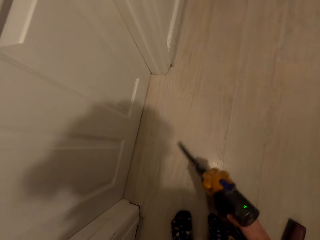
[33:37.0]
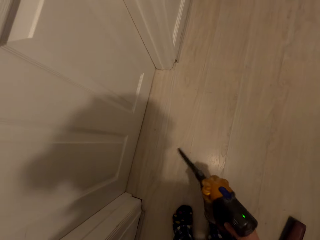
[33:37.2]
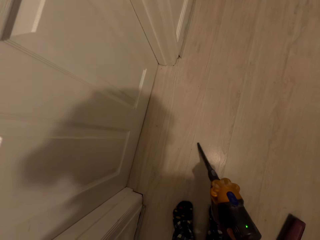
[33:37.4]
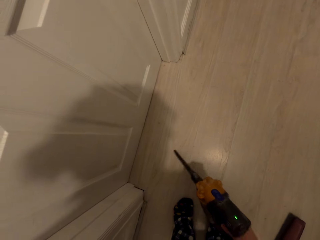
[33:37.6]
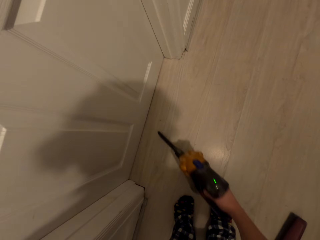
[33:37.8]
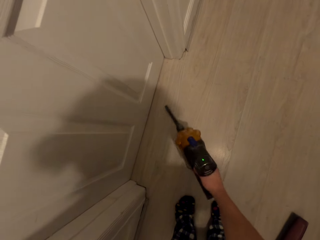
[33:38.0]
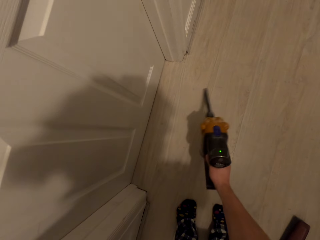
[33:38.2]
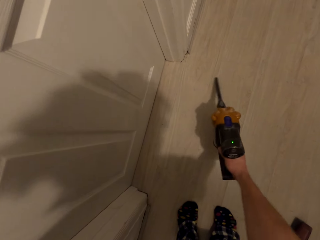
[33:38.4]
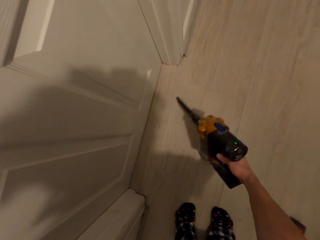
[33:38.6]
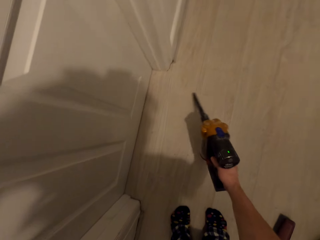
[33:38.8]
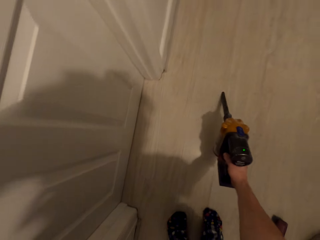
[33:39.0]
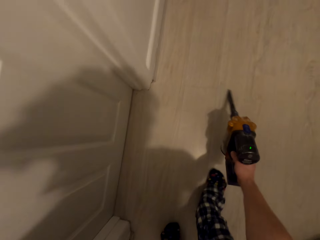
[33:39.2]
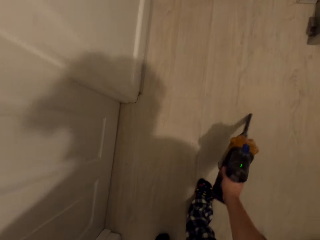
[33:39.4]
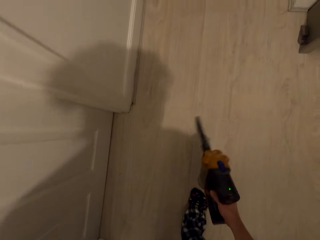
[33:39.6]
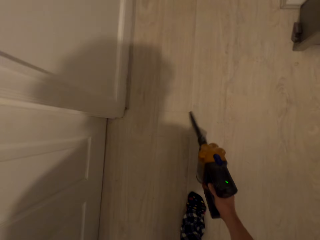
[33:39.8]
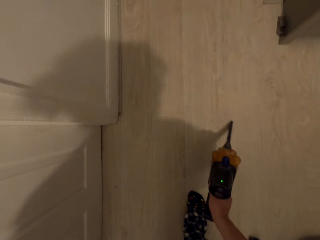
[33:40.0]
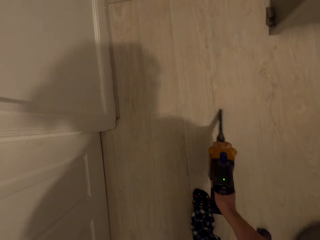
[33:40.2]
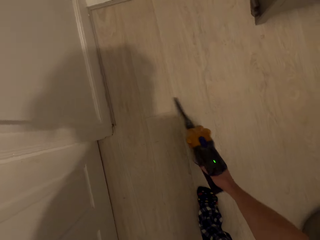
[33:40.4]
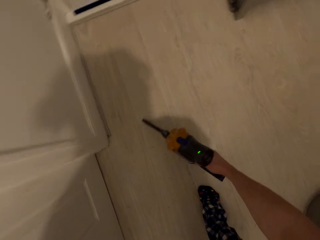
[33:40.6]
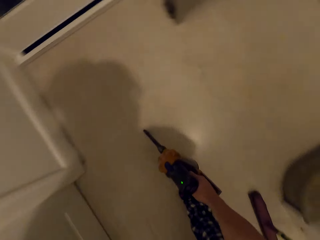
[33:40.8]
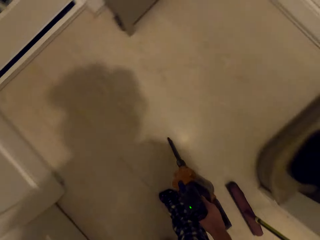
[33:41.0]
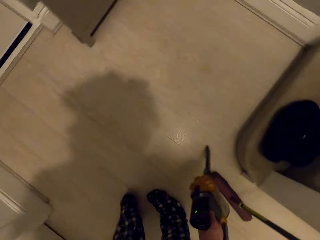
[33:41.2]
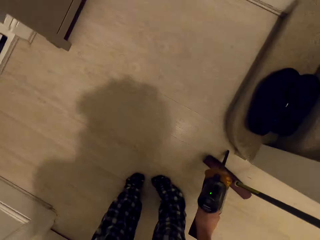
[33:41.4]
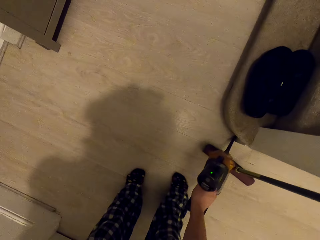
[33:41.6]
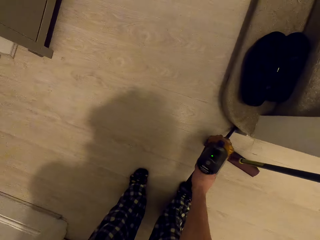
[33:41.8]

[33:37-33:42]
The camera wearer picks dirt on the floor with the vacuum cleaner.

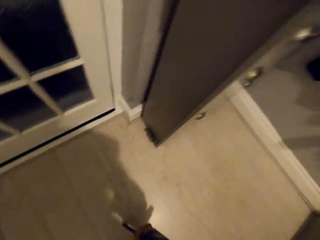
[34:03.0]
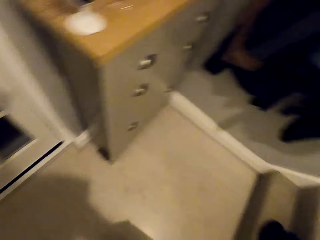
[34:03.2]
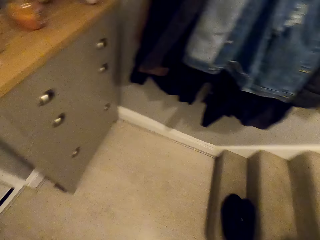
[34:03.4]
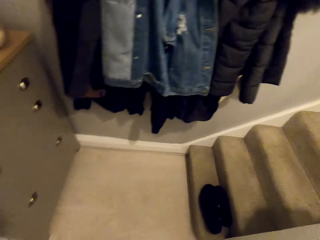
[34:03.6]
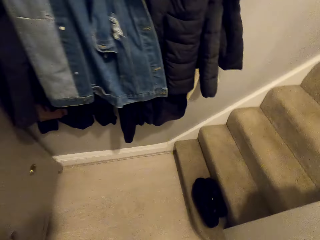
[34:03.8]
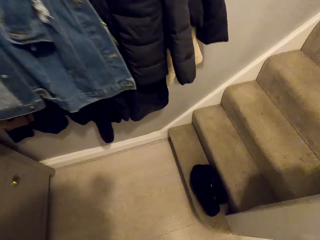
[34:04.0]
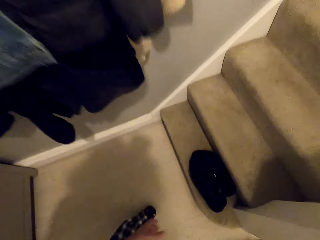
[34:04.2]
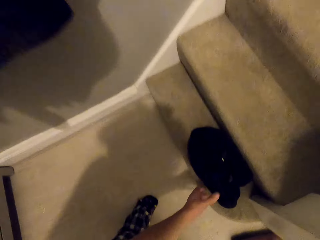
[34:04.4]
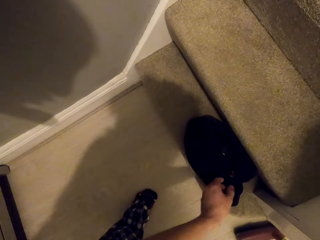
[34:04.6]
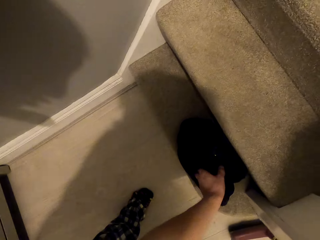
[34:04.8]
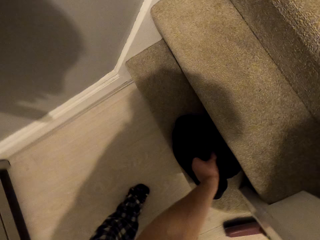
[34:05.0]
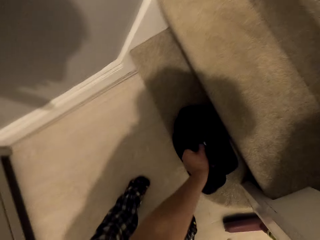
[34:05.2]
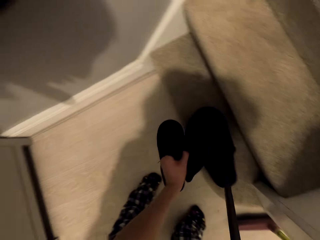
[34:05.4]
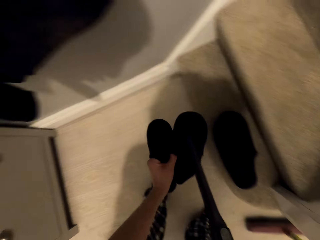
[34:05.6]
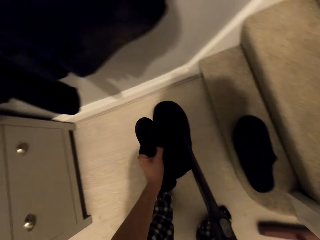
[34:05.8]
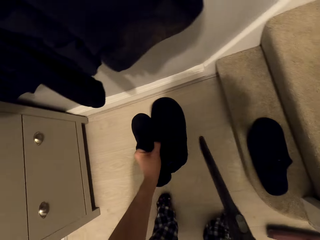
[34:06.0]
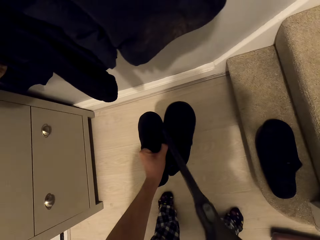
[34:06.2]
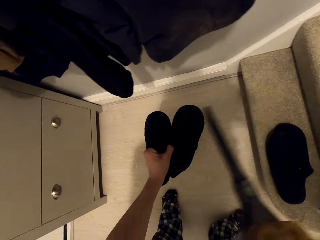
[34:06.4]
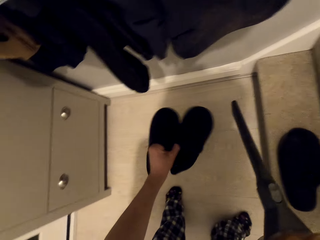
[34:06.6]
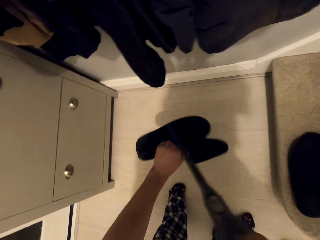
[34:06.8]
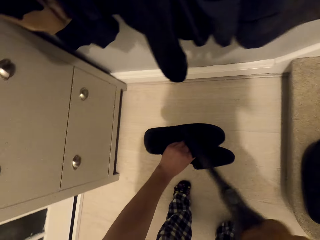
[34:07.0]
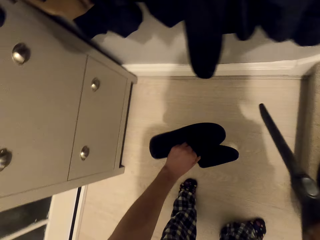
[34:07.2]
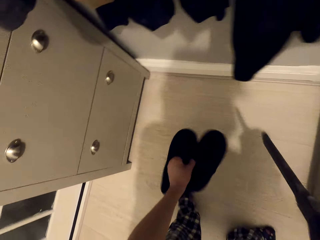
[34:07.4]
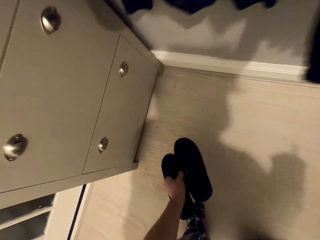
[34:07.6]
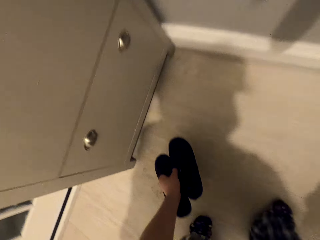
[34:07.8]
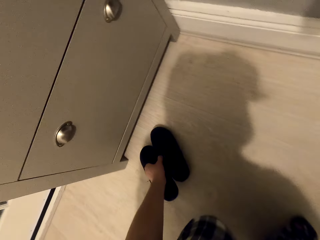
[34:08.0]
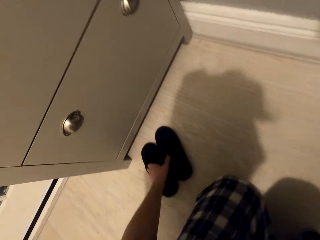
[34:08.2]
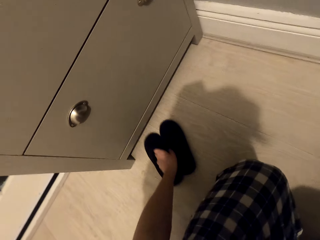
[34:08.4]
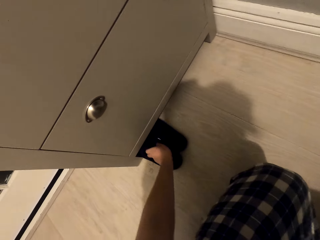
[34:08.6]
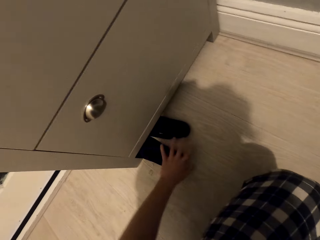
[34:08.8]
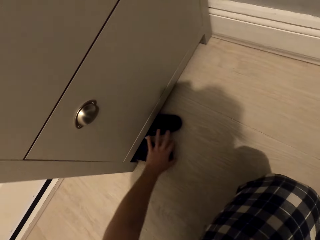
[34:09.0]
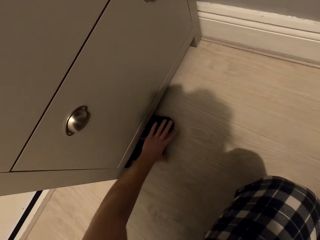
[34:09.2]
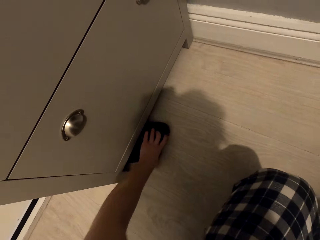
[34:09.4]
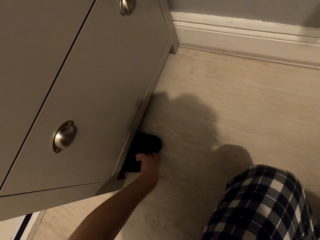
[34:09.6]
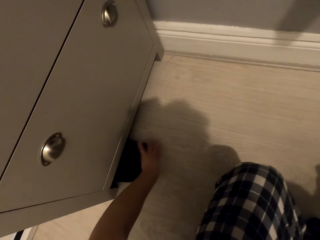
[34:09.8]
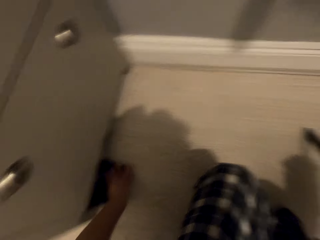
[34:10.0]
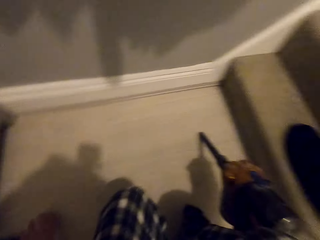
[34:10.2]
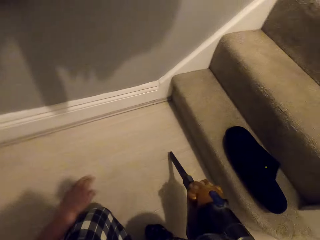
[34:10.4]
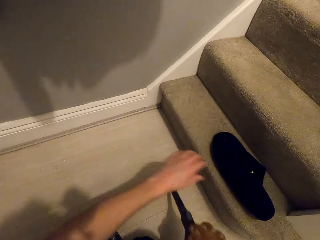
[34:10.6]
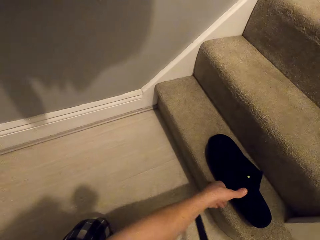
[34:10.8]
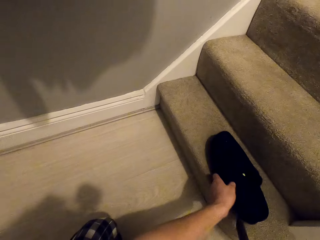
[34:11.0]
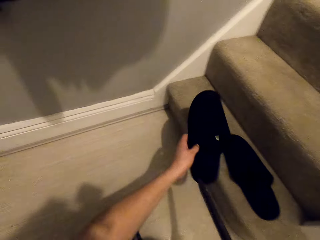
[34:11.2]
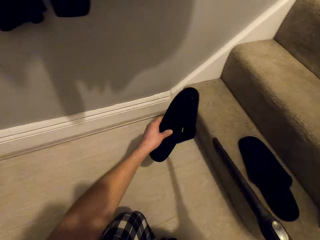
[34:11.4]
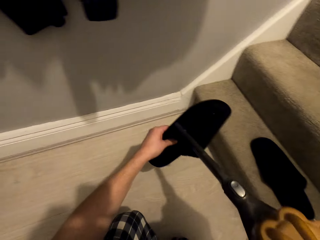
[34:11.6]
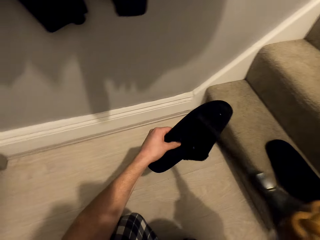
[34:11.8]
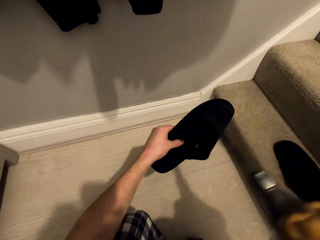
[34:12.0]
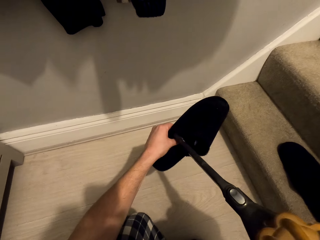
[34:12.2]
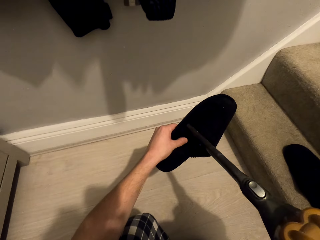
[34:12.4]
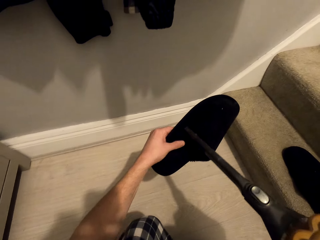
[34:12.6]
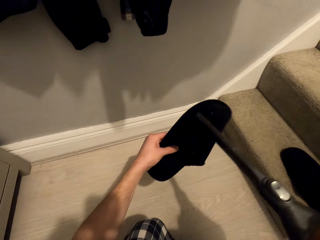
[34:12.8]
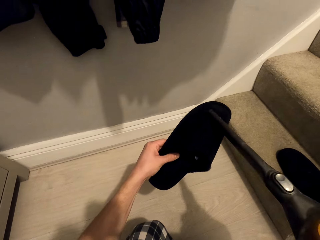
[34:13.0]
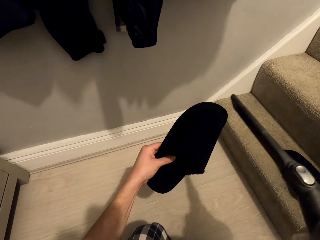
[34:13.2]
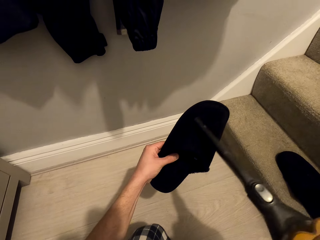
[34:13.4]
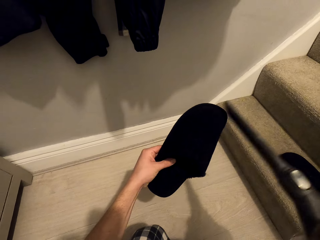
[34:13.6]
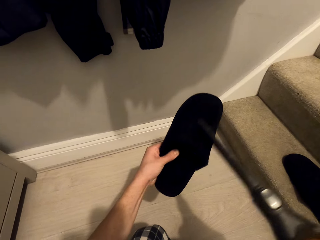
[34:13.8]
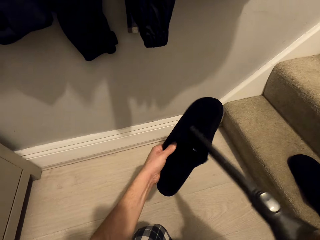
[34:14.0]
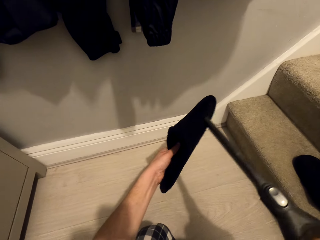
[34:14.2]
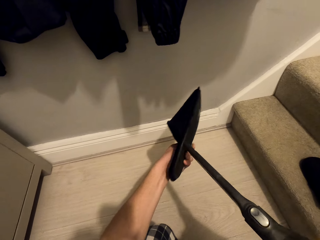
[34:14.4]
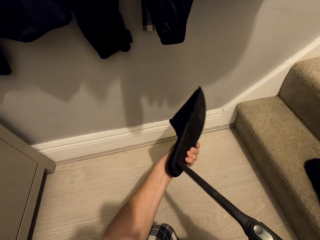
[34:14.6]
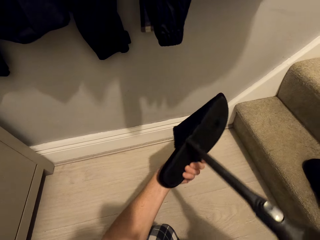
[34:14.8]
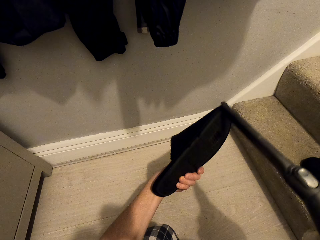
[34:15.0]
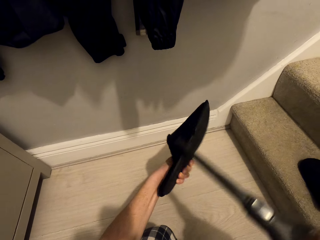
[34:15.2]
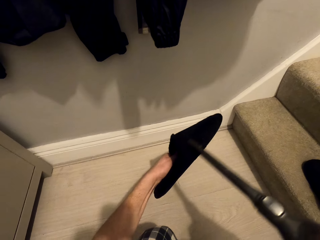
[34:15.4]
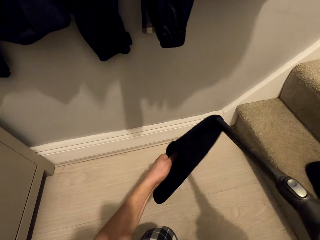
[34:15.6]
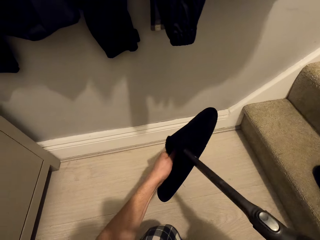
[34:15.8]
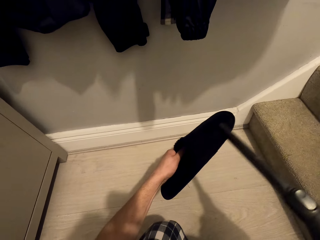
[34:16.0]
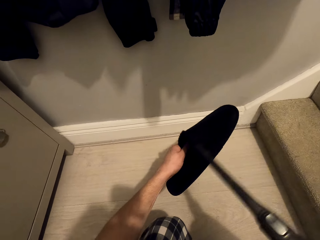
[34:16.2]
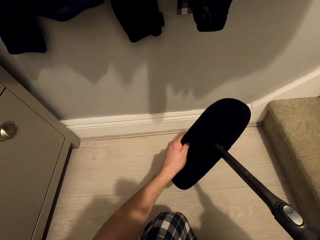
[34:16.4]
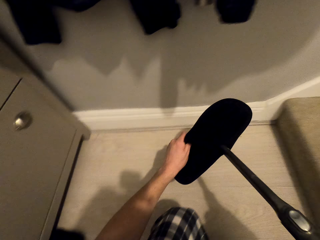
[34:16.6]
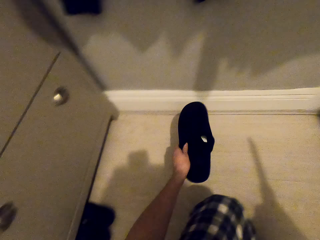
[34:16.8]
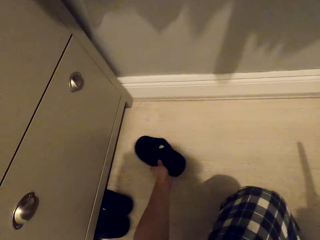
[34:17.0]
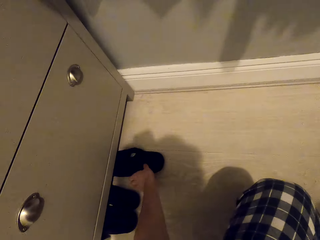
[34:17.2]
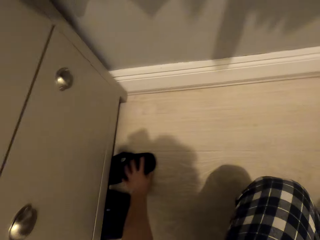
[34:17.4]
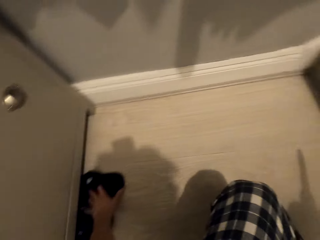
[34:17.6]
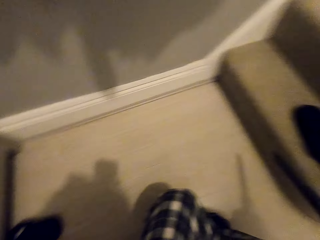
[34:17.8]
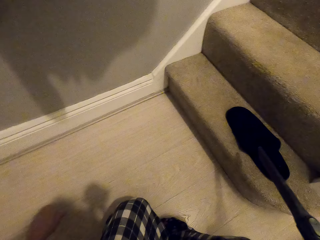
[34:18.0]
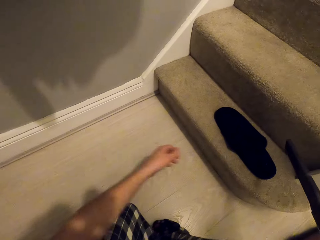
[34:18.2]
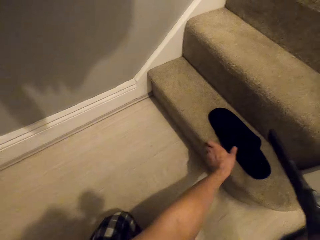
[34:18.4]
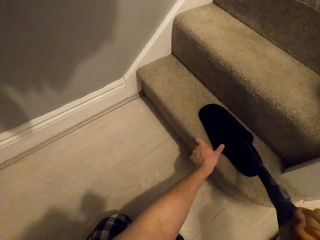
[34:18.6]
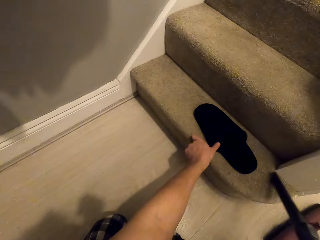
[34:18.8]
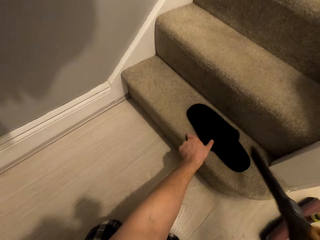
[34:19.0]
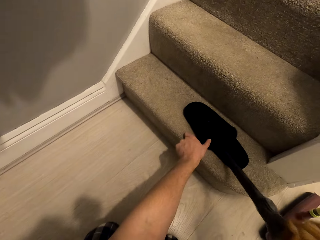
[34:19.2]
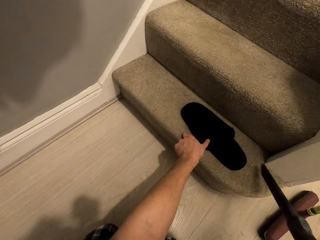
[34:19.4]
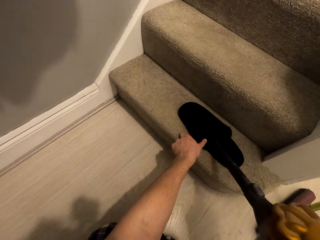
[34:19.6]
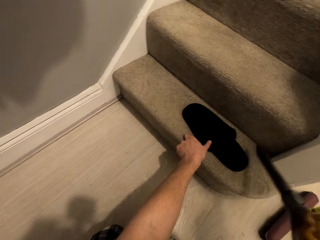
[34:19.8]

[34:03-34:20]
The camera wearer holds the slippers. They carry the slippers. They remove dirt from the slippers. They put the slippers under the cabinet. They pull the slippers. They hold the slippers. They remove dirt from the slippers.
